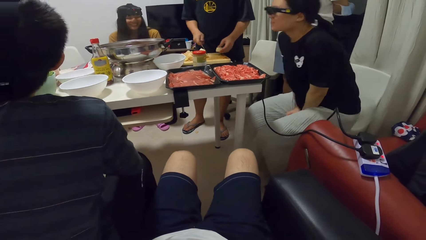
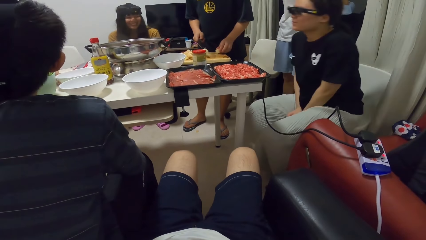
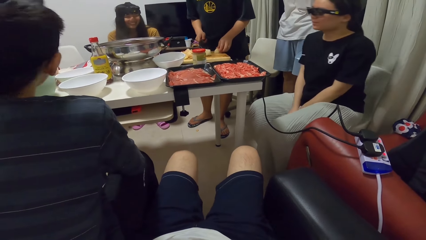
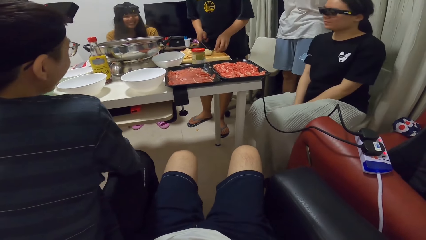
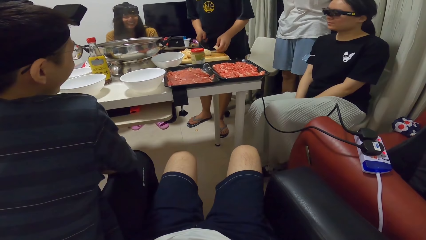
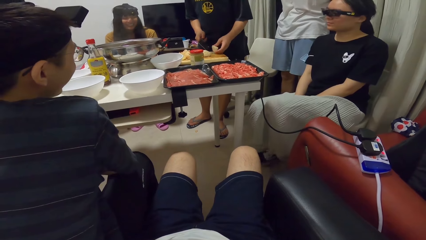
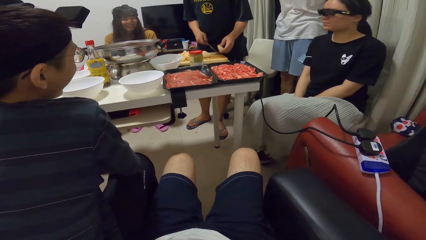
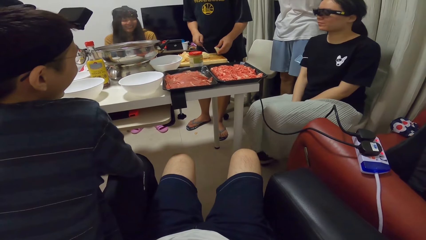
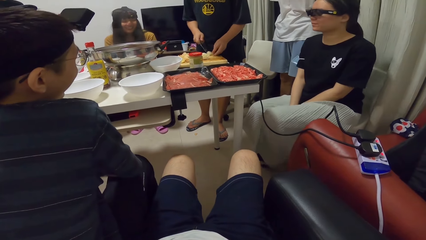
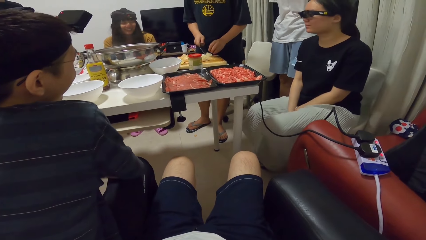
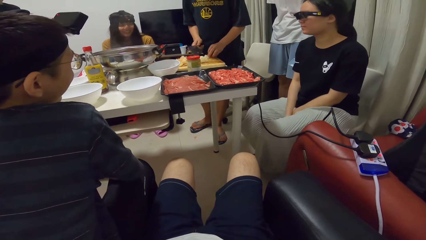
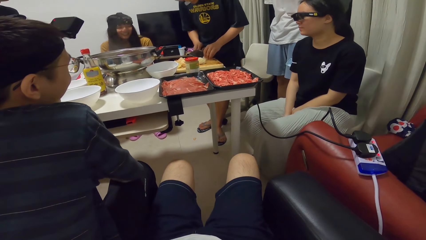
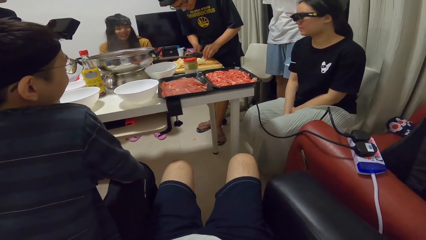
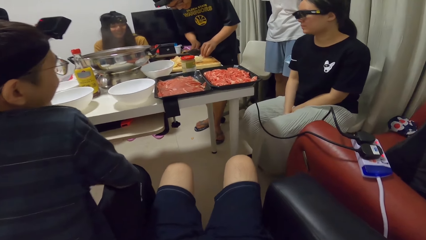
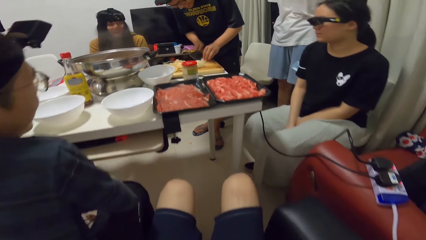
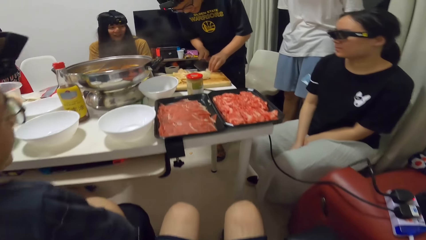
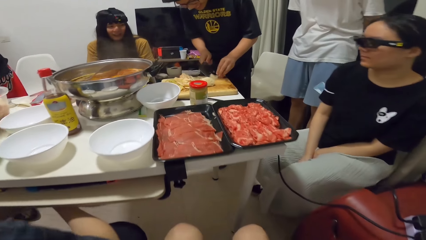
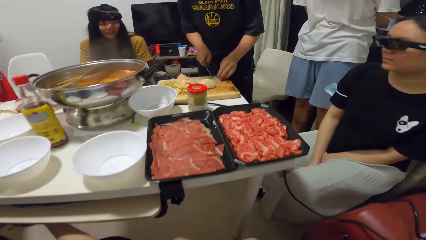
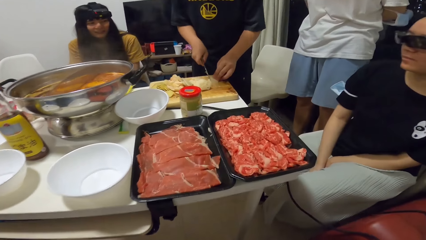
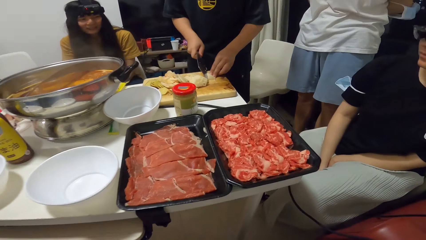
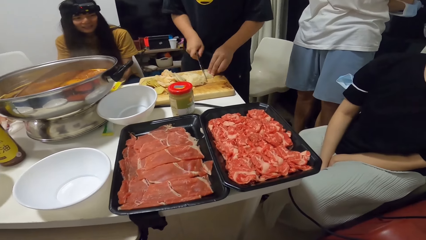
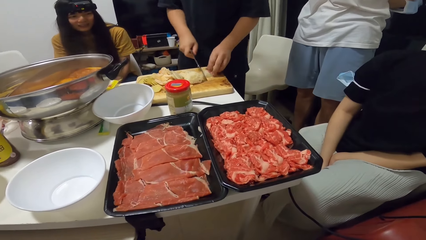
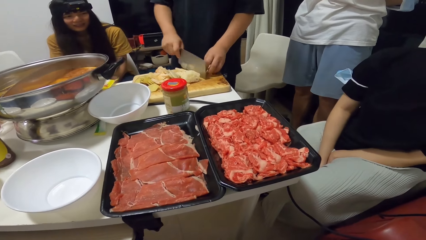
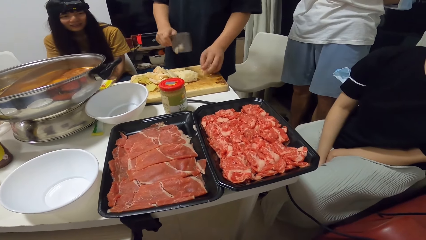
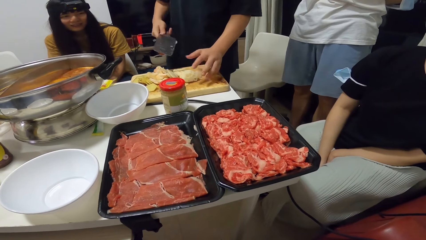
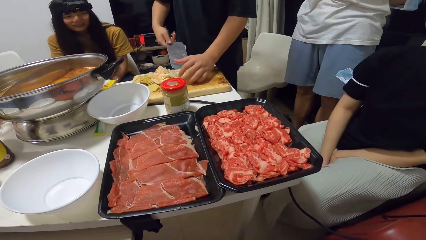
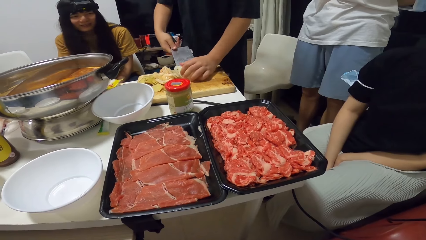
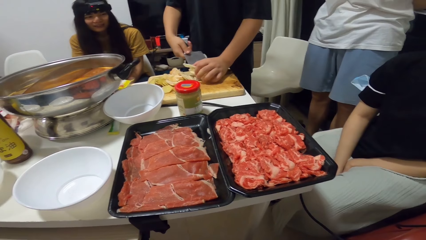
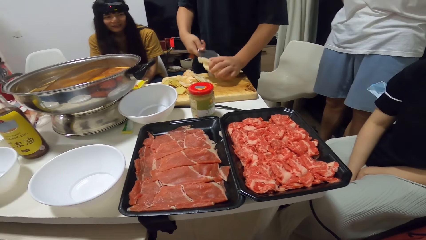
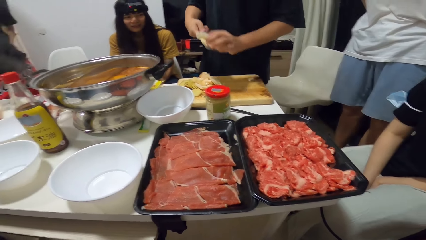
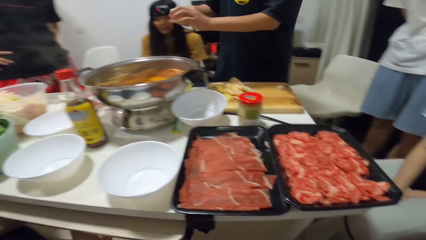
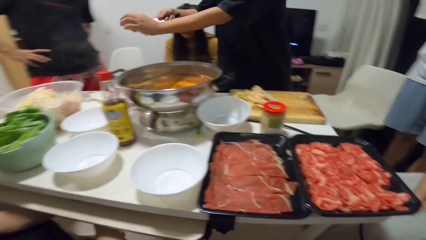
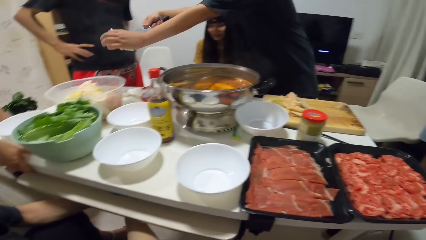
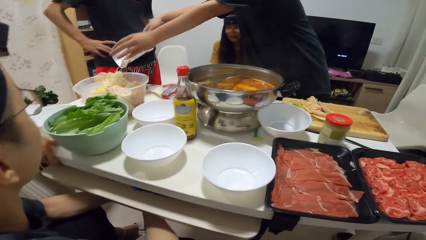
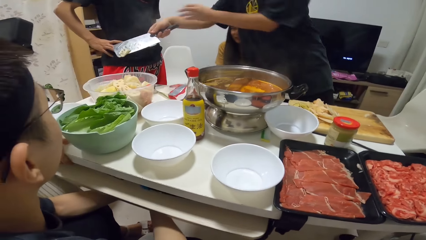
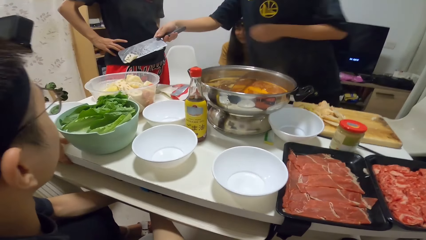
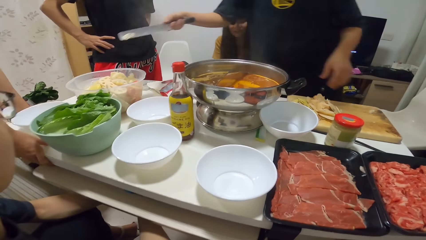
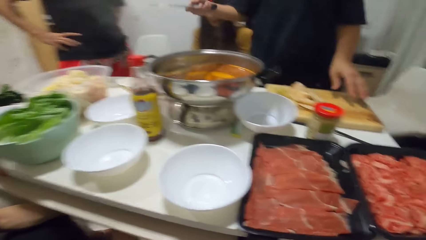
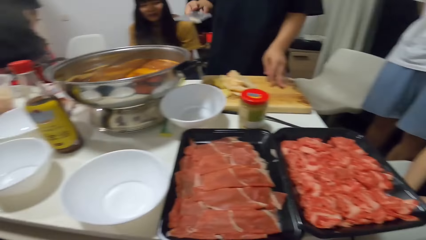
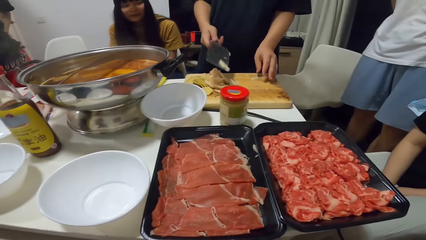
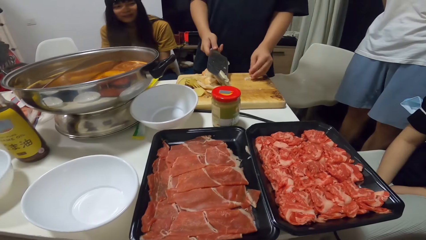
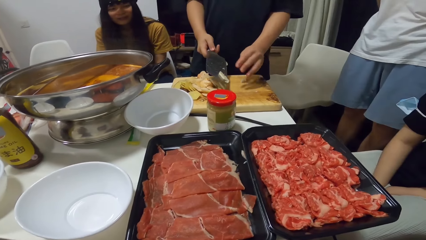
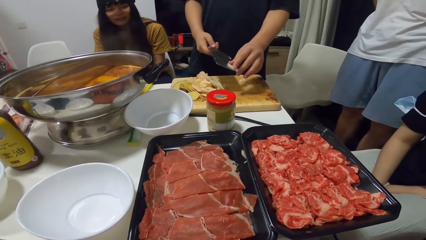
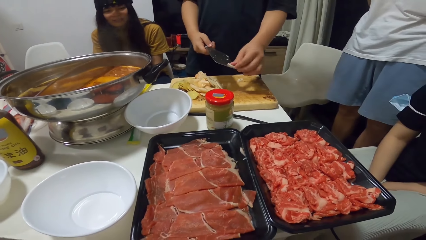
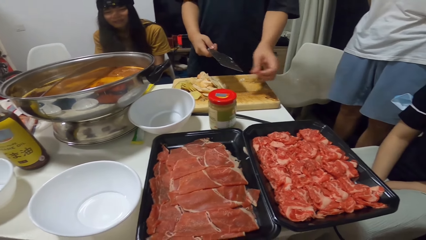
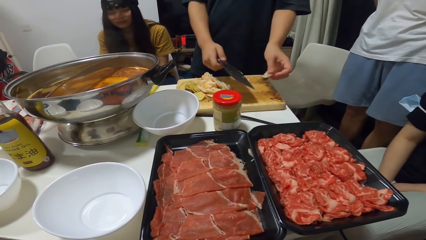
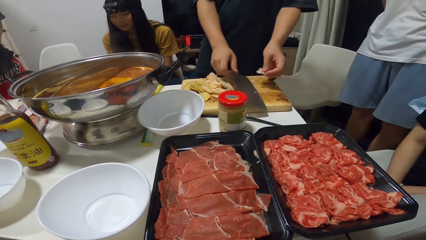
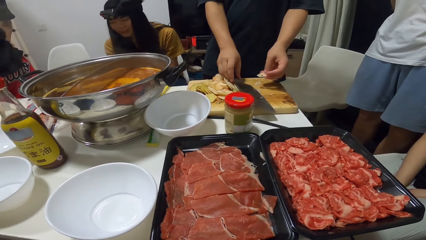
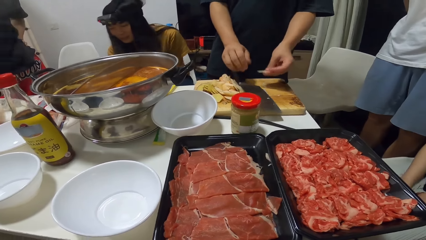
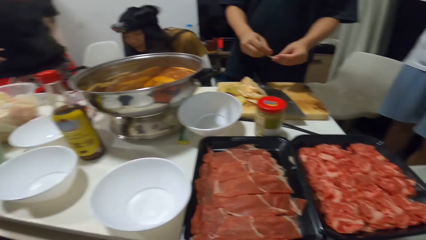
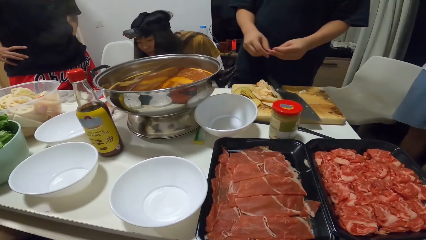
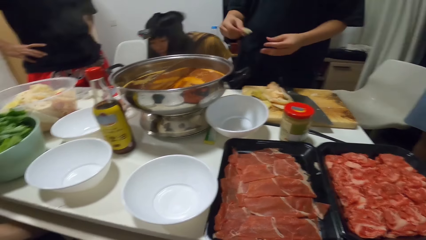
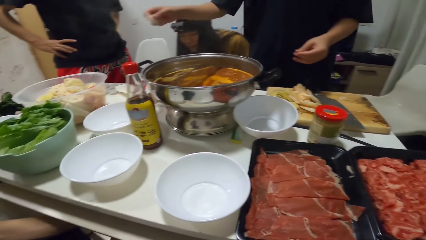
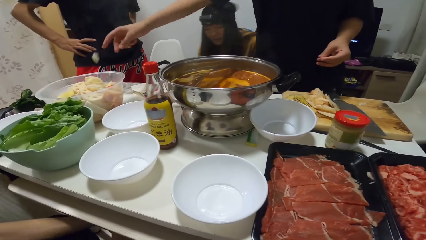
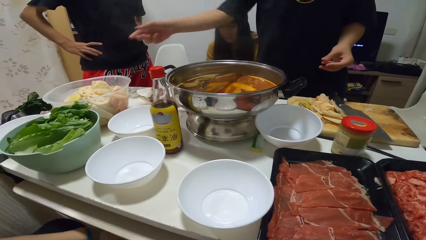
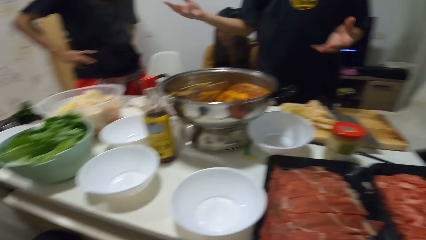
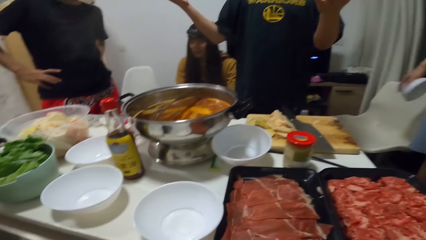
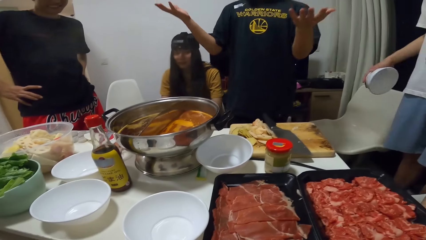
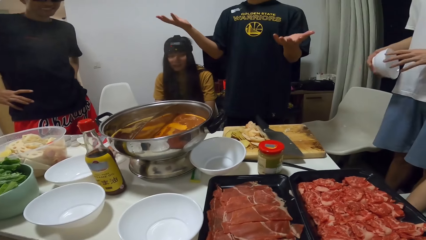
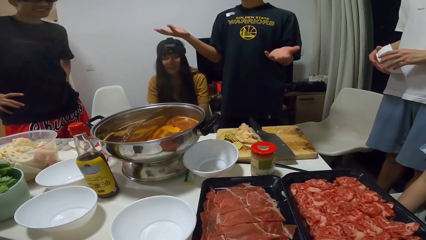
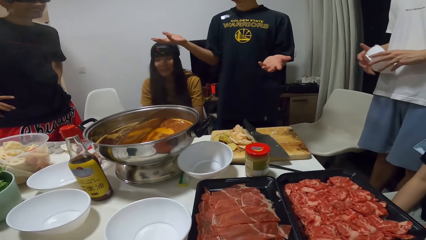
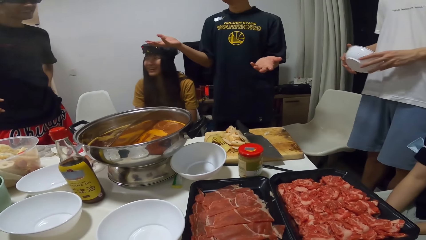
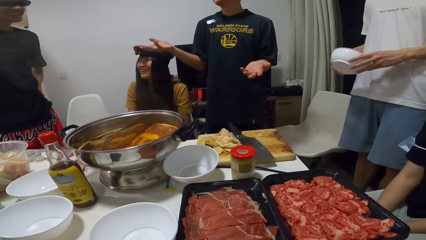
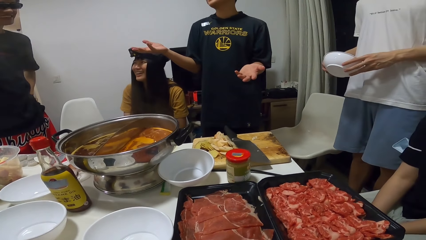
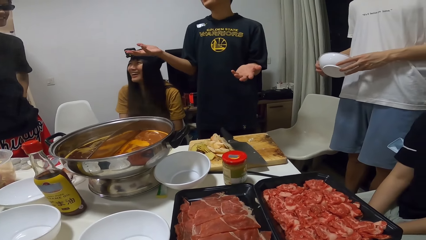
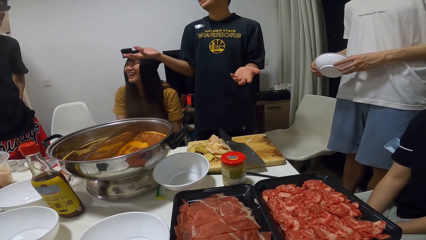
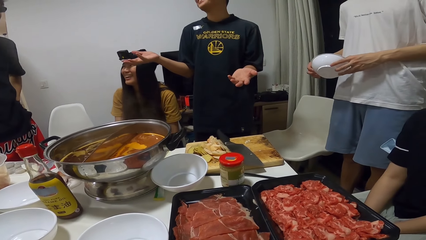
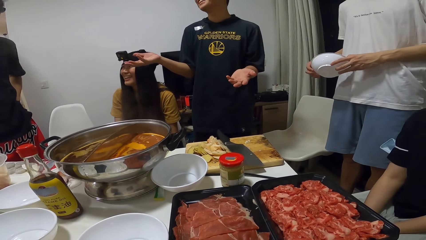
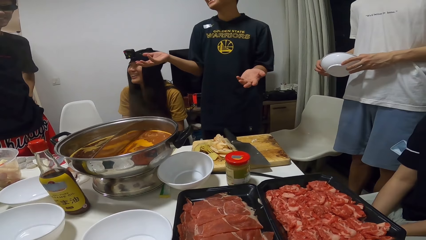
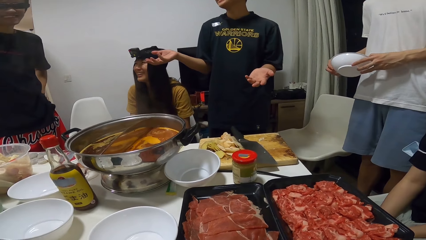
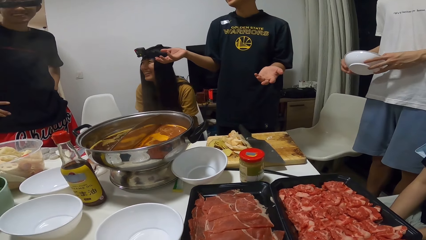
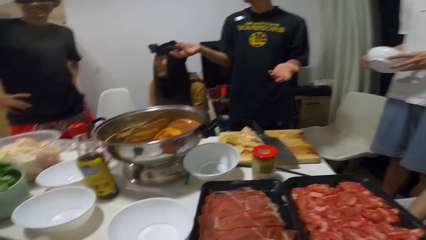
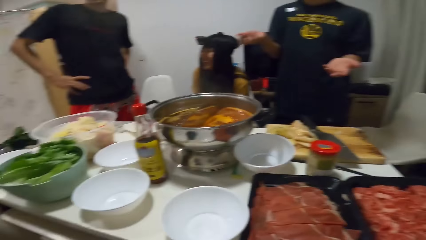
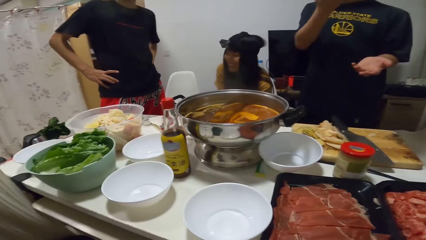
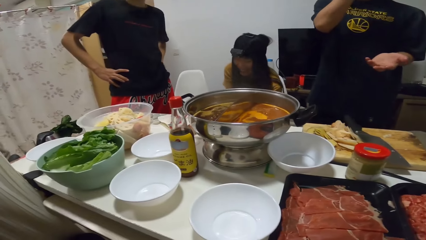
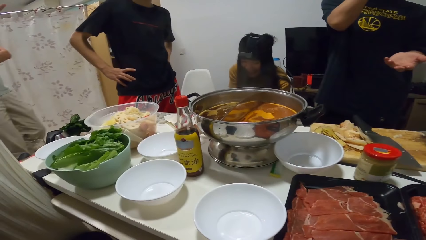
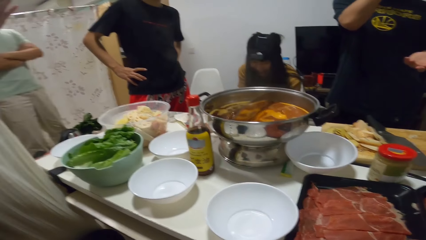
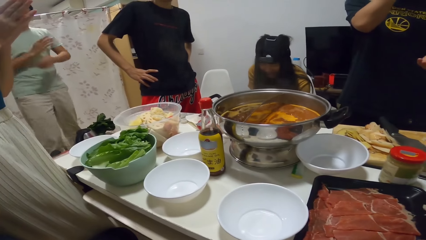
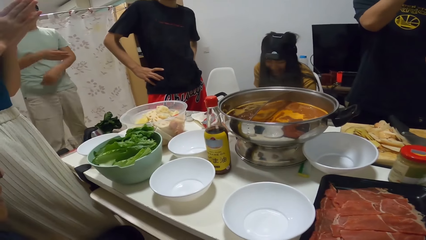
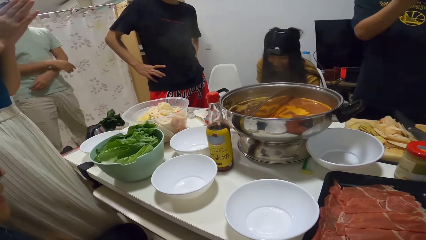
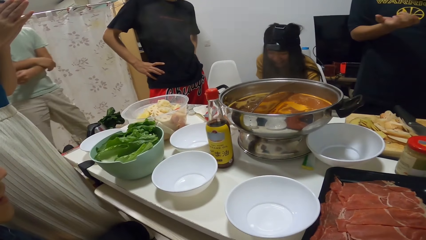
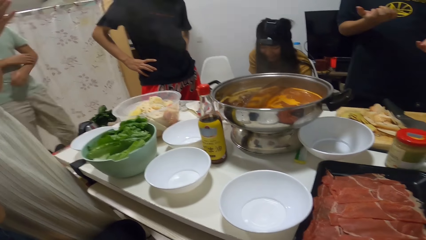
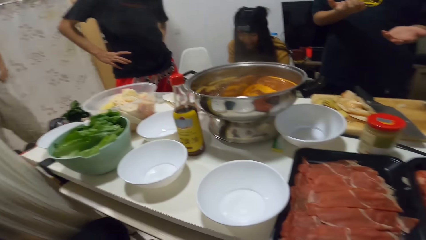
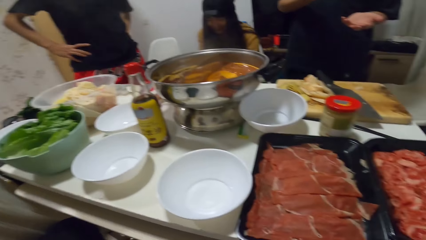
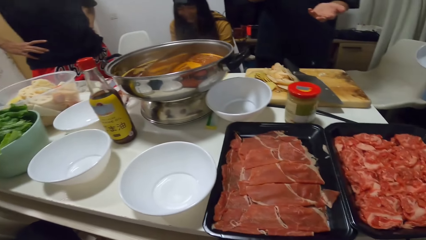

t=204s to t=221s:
A man adjusts the potato, puts the potato on the chopping board, and cuts the Irish potato on the chopping board with the knife. The man carries the potato slices from the chopping board with the cleaver or knife and his left hand. The man puts the potato slices into the bowl on the table. The man removes the potato on the knife with the left hand, puts the knife on the chopping board, puts another potato slice into the bowl on the table, and lifts his hands. Another person holds a bowl in his hands. The man touches his face. A third person moves his hands.
